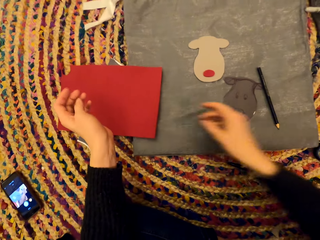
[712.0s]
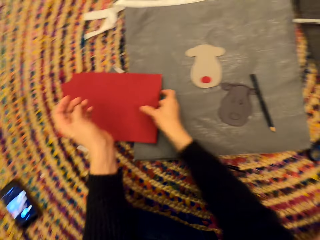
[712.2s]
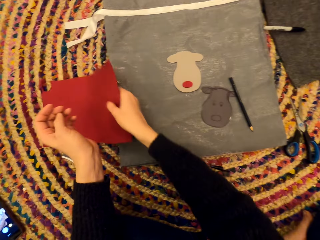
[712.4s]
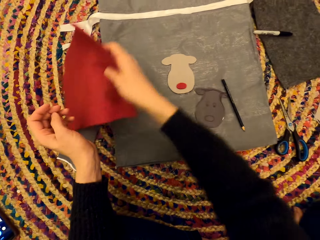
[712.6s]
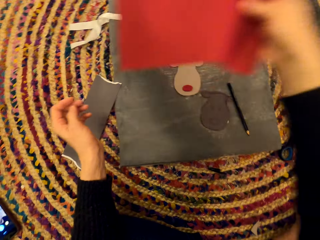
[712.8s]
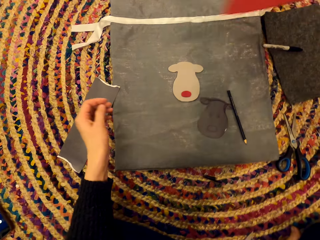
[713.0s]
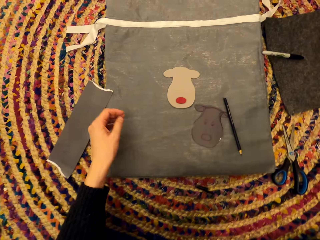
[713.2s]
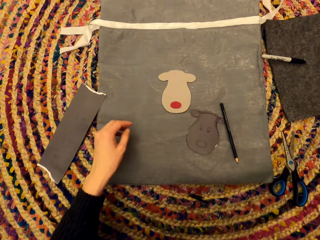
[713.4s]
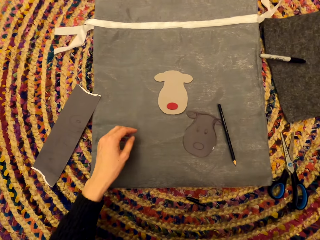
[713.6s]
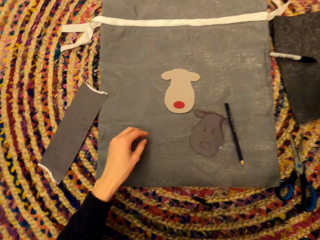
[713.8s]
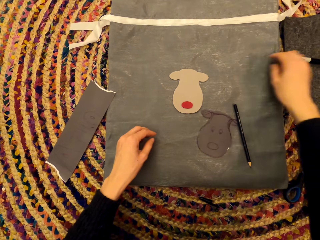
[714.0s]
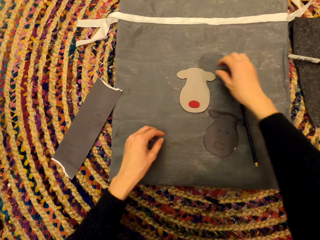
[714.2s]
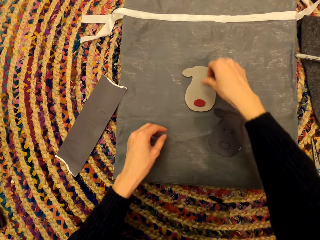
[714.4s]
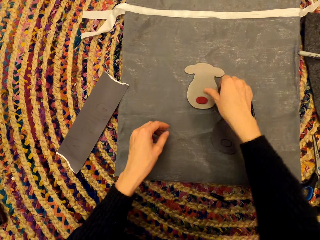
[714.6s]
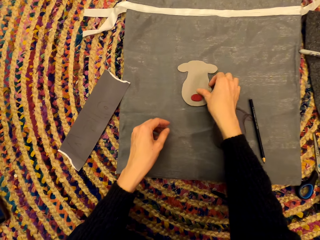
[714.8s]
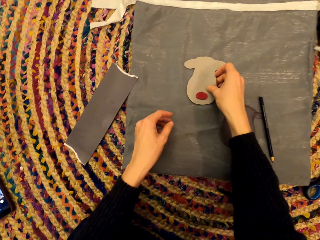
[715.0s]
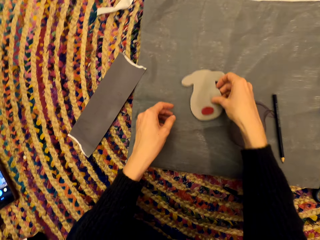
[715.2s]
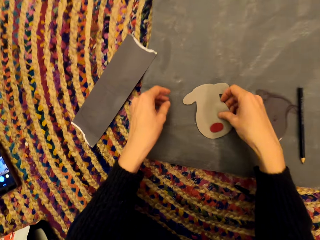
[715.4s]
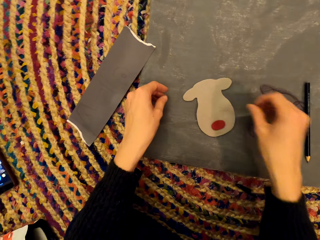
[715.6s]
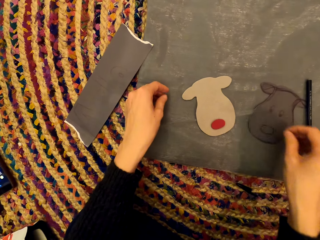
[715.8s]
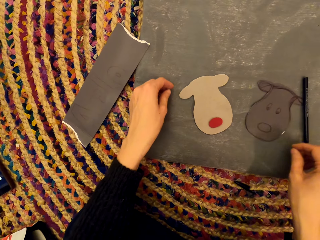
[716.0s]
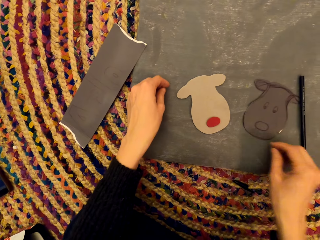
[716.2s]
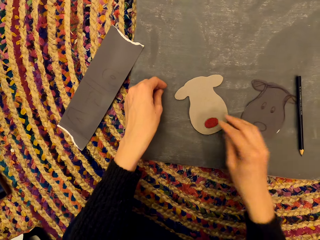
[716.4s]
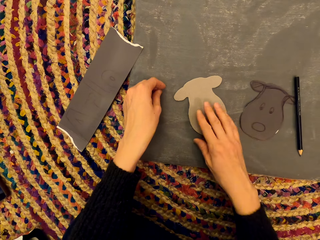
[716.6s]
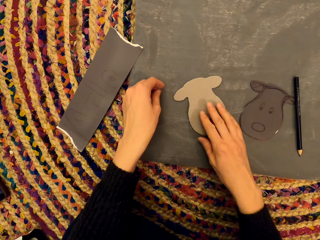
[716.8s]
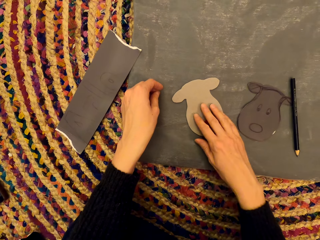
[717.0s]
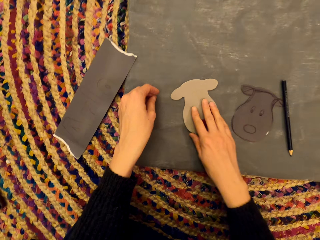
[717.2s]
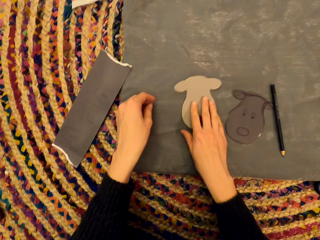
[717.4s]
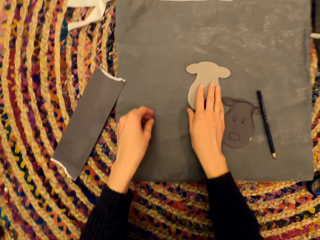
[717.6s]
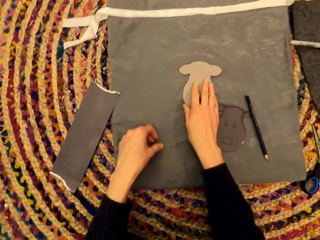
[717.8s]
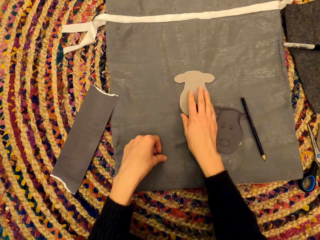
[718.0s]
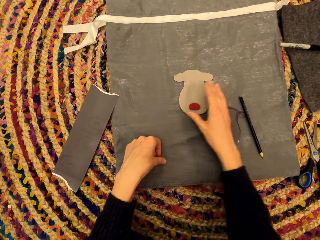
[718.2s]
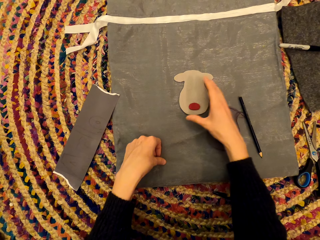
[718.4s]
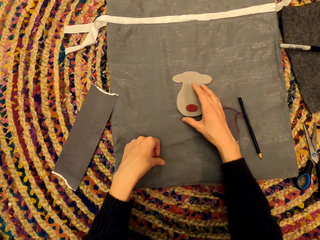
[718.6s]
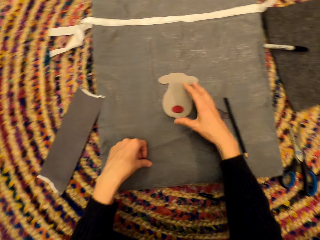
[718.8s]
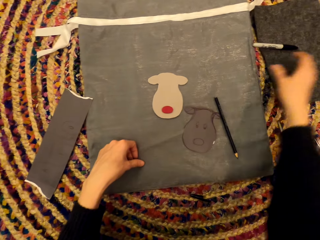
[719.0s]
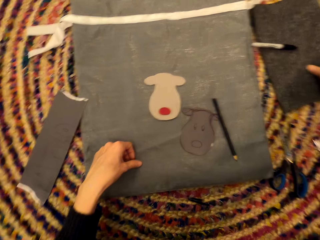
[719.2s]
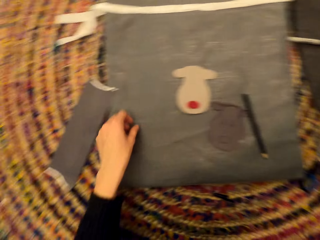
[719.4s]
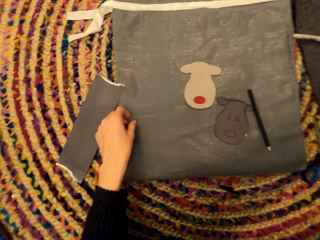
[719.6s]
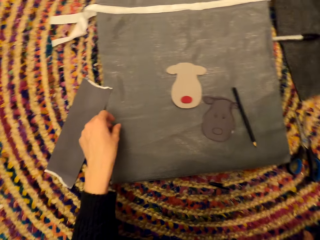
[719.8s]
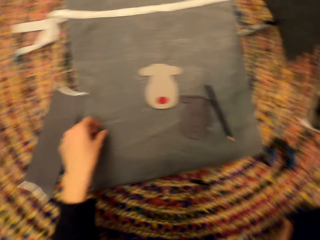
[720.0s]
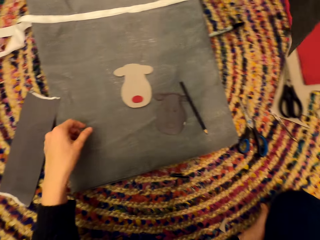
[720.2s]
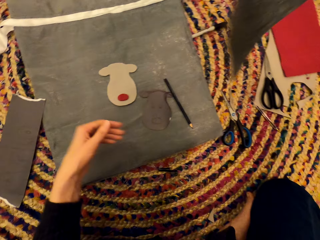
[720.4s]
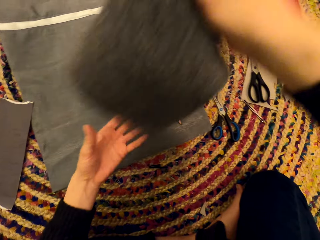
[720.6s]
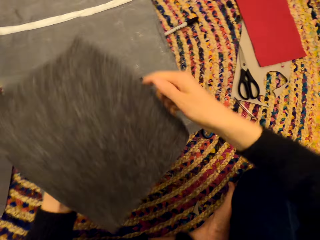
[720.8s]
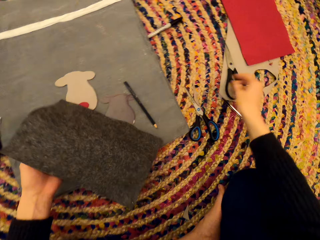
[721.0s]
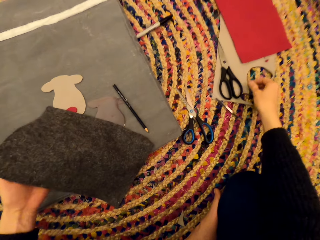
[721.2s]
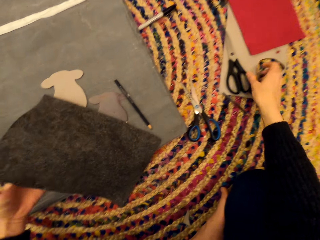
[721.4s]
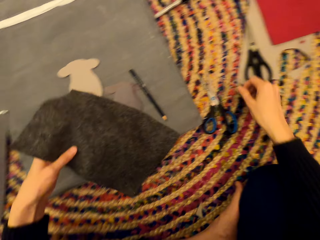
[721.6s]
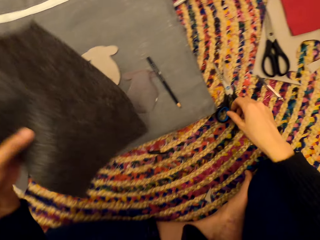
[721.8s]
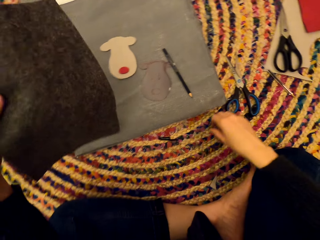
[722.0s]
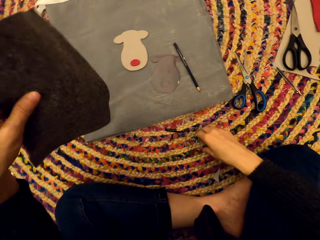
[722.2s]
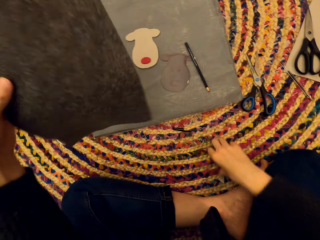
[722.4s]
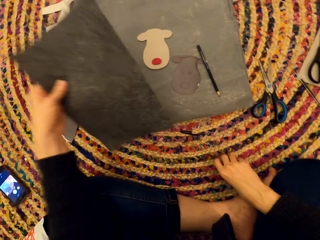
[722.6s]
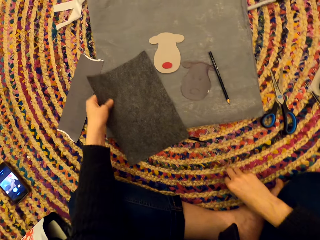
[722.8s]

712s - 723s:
The camera wearer picks up the paper. They drop the paper. They move the paper. They pick up the paper. They drop the paper.

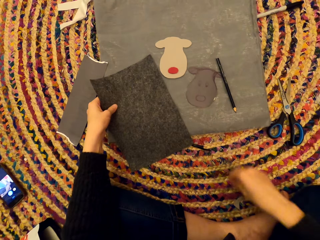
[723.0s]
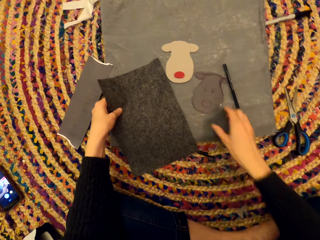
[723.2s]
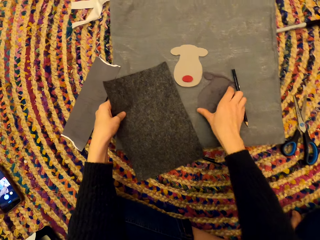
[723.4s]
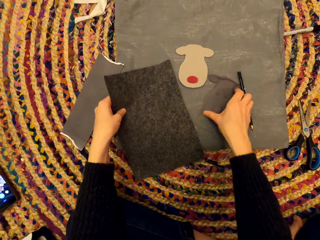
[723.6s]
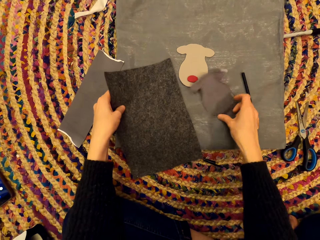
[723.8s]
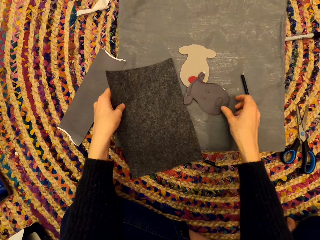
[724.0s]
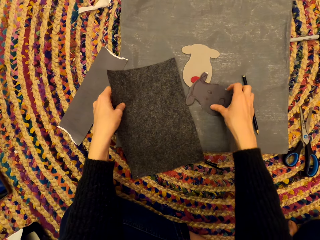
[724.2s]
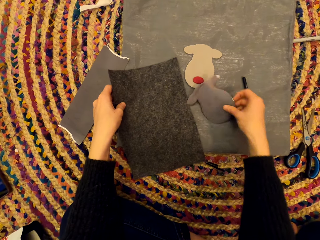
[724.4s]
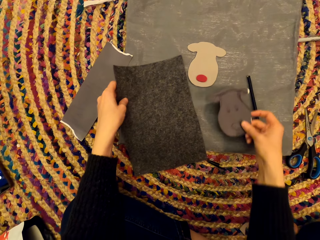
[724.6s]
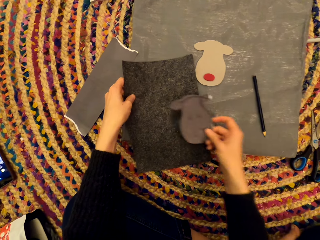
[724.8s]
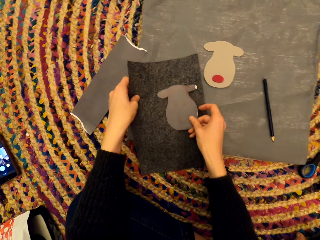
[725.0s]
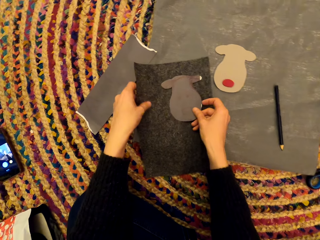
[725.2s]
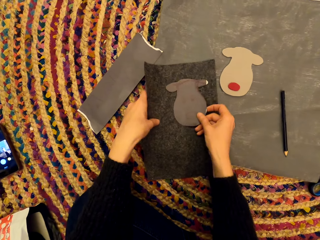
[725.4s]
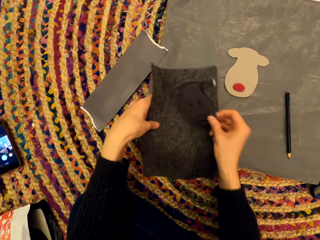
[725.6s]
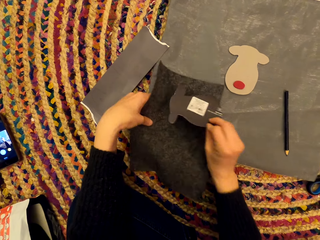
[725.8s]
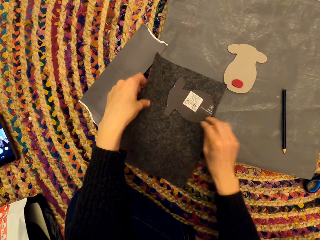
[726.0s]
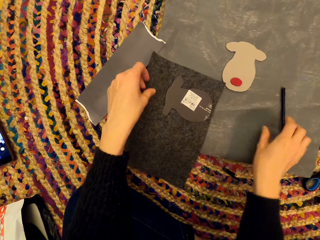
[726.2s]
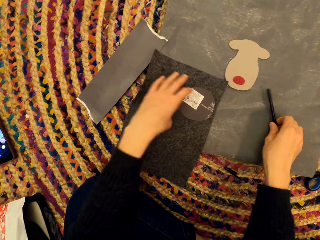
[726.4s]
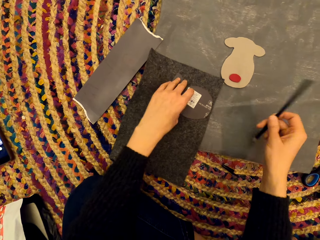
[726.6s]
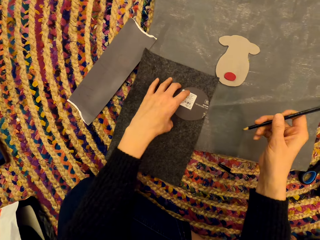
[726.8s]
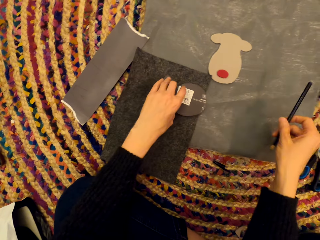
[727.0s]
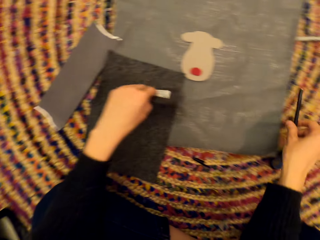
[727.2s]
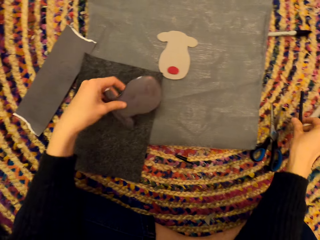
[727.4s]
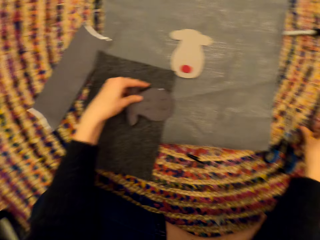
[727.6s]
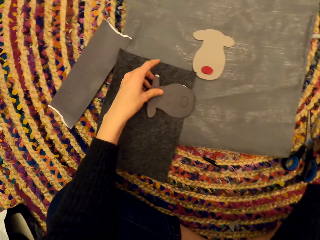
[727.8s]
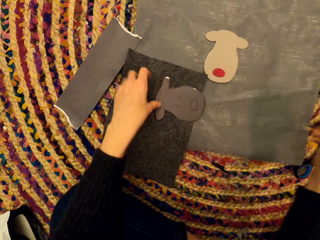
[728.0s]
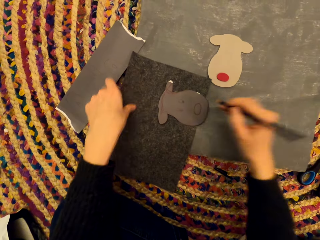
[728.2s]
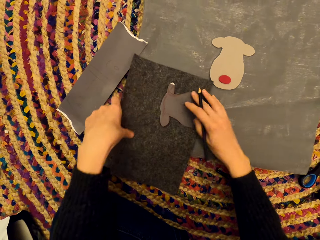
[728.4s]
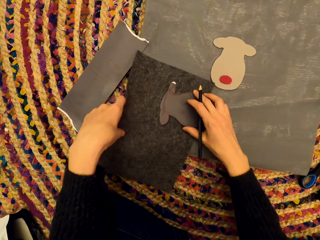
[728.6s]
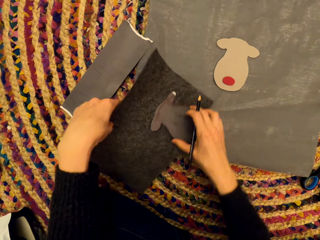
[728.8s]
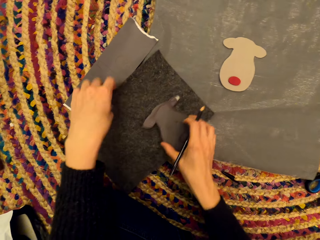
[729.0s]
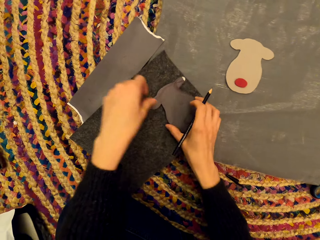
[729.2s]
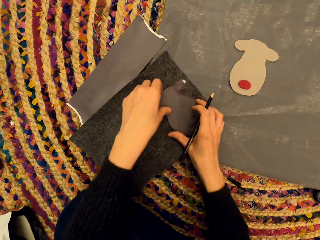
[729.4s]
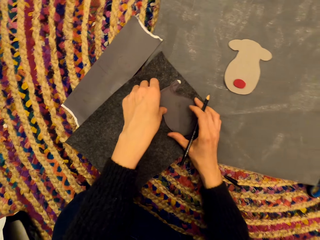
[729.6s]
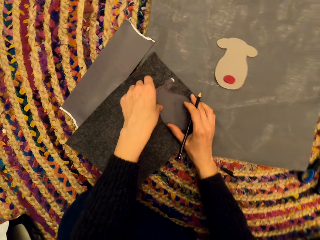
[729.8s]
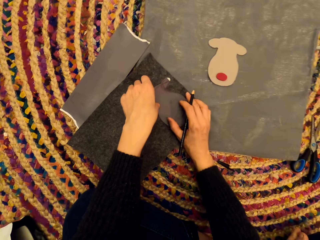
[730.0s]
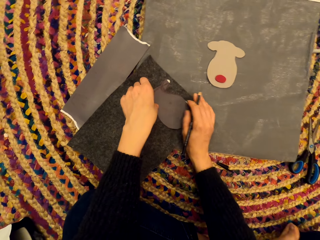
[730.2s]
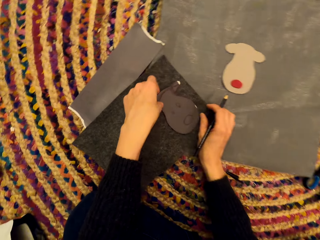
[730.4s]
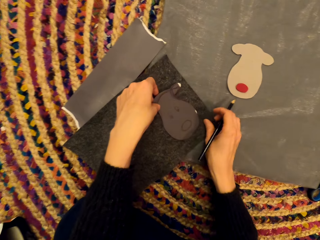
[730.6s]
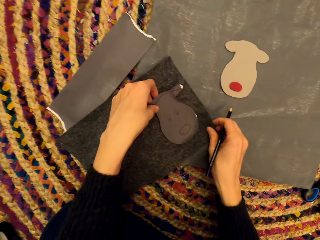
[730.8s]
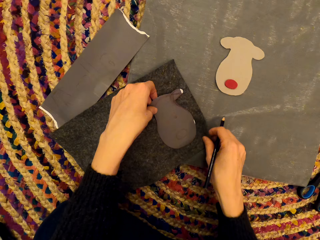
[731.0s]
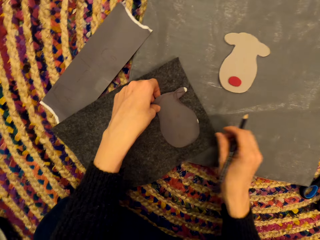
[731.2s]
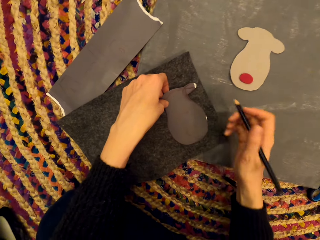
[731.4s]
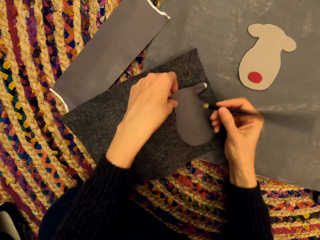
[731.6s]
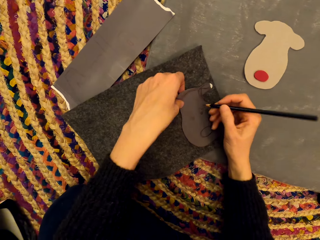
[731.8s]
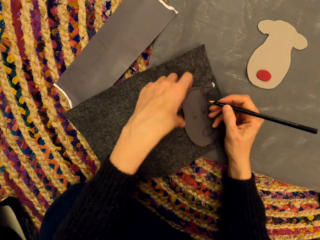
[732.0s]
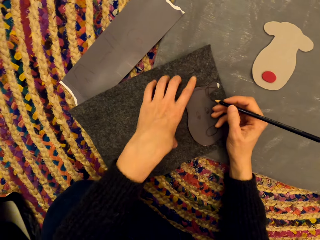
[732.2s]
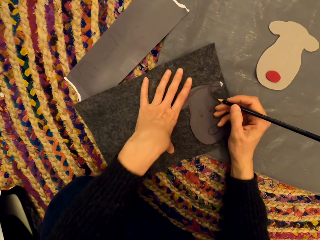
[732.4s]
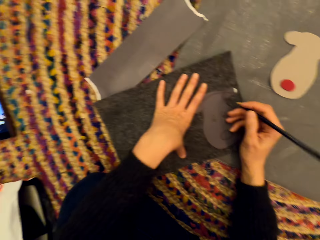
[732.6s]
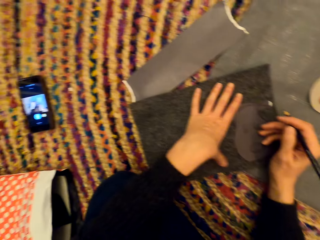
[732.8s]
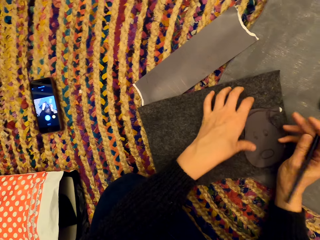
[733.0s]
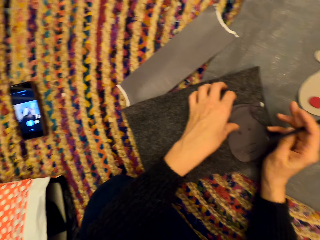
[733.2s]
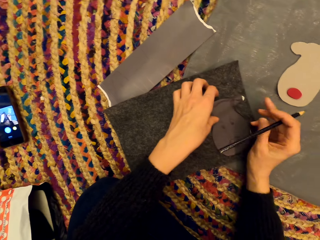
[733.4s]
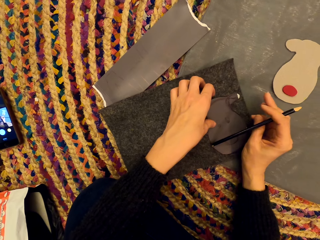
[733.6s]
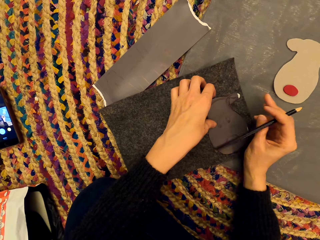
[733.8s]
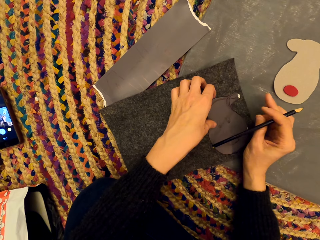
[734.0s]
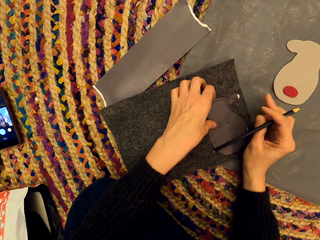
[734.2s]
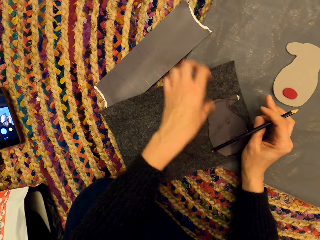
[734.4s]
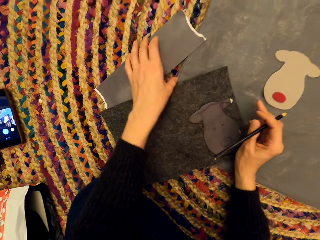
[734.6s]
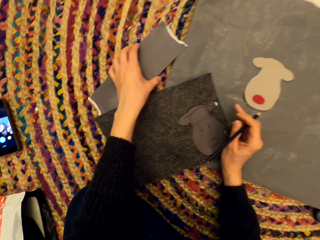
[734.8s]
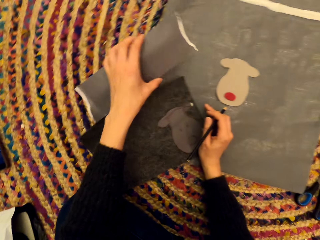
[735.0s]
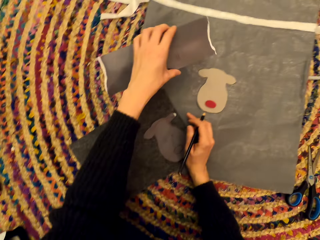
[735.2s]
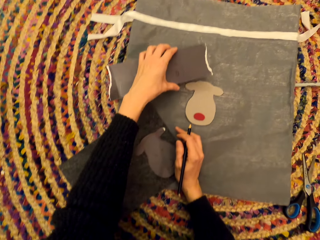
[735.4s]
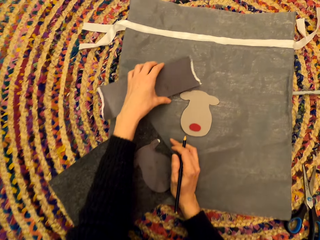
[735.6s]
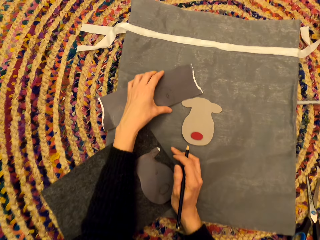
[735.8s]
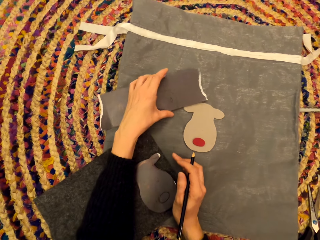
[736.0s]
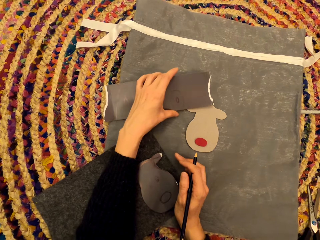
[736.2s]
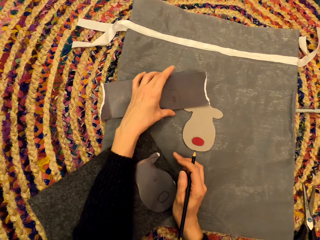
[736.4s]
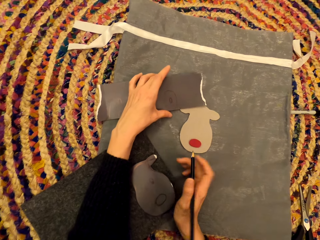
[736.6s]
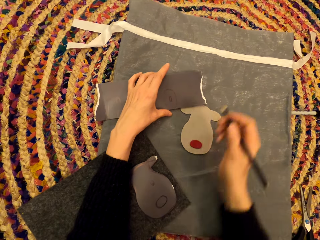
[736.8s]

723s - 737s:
The camera wearer picks up the paper art. They measure the paper art. They turn the paper art. They pick up the pen. They drop the pen. They move the paper. They adjust the paper art. They examine the paper art. They move the paper.
